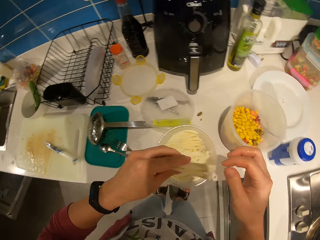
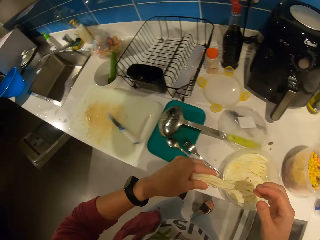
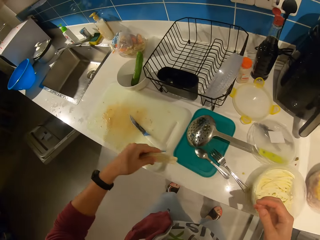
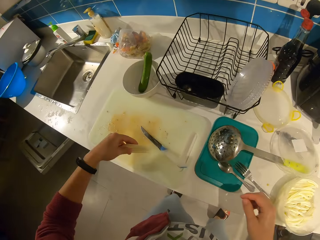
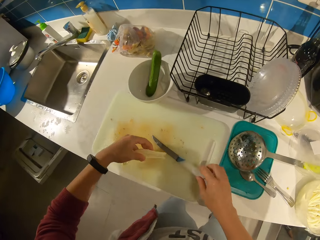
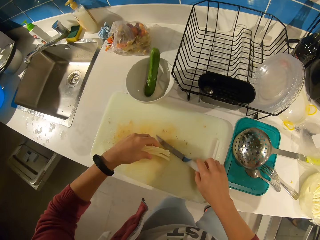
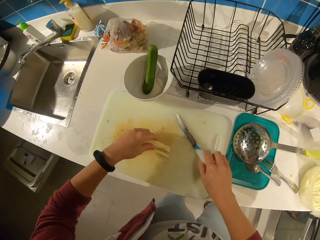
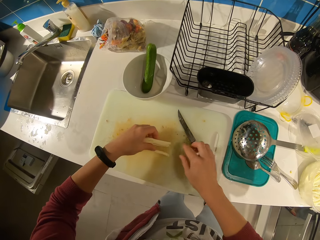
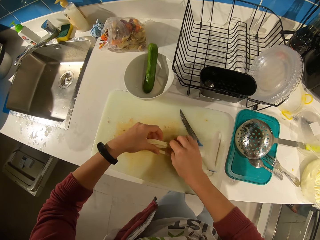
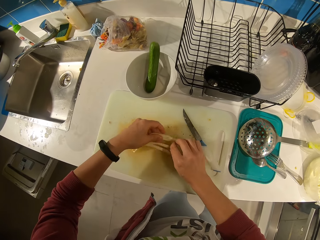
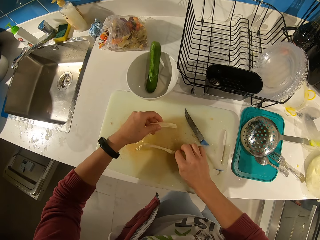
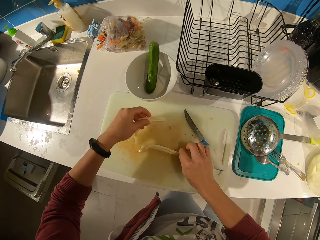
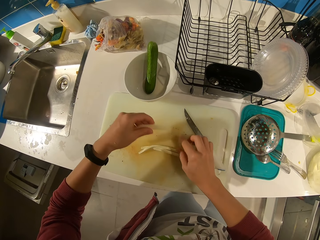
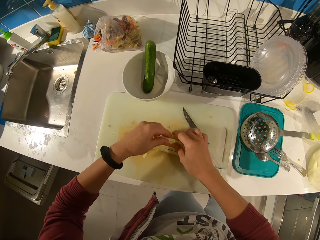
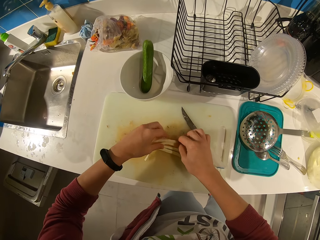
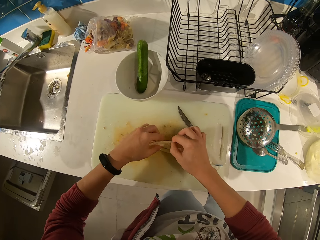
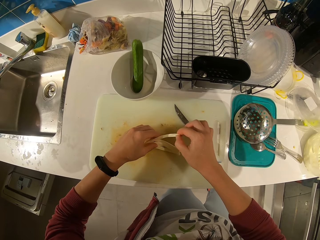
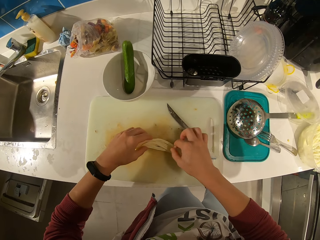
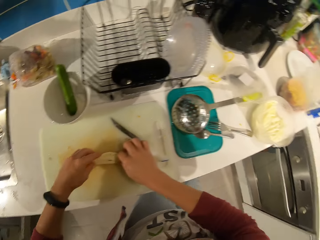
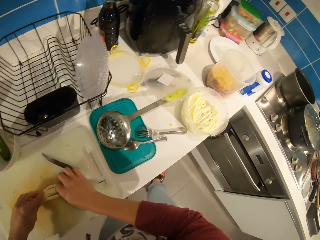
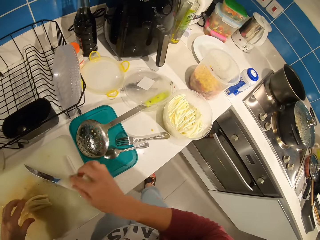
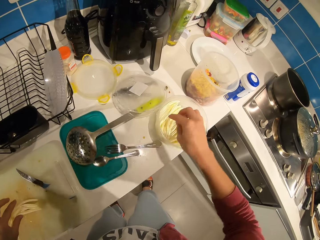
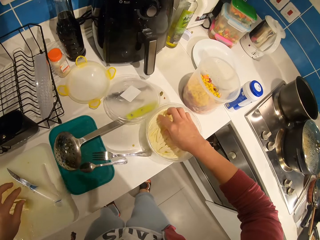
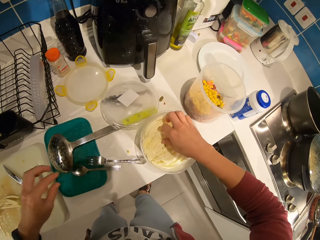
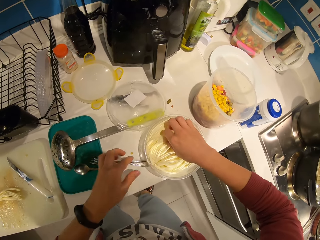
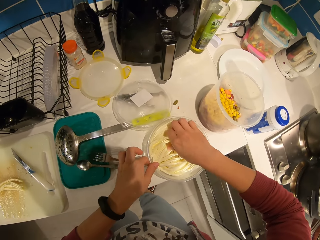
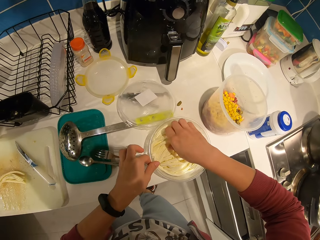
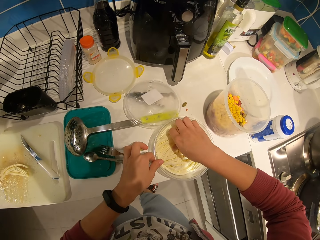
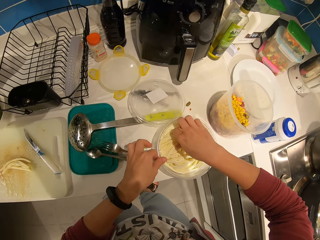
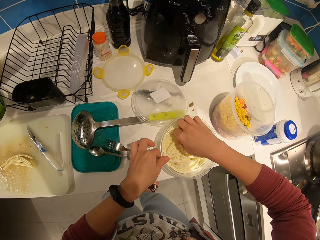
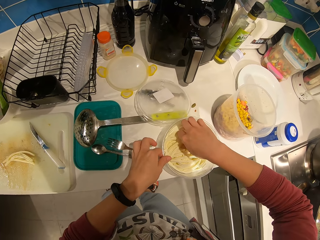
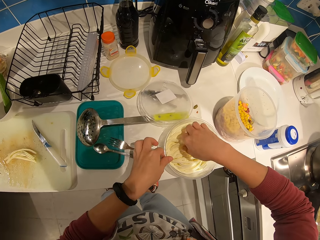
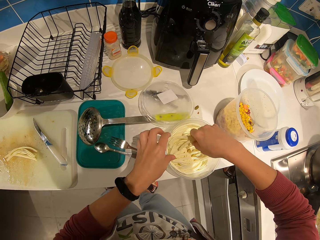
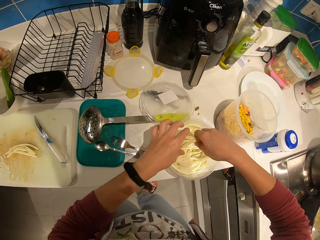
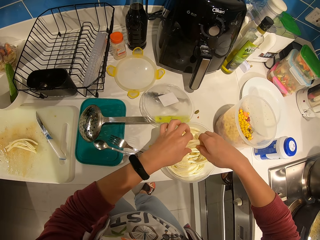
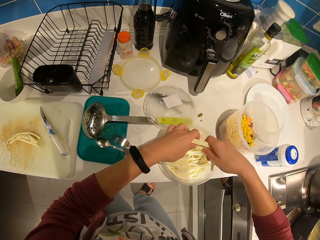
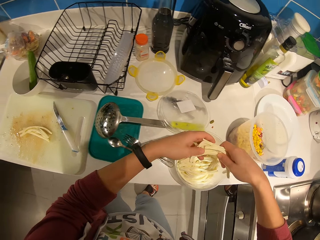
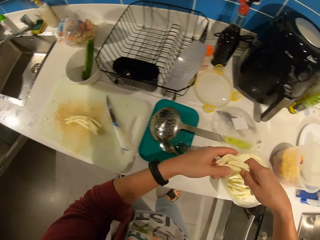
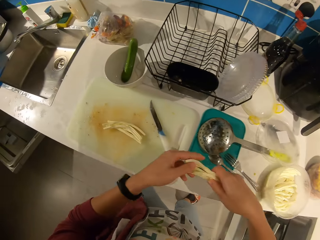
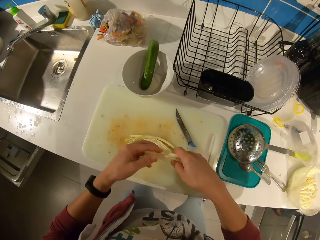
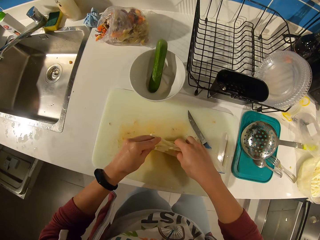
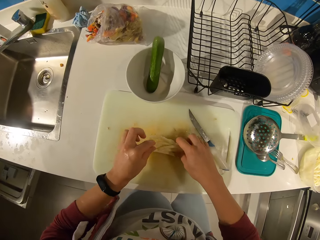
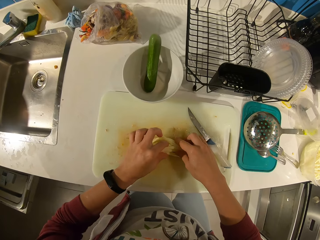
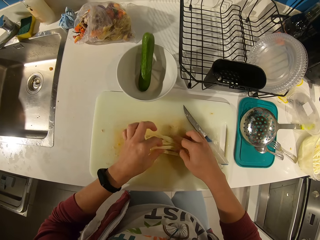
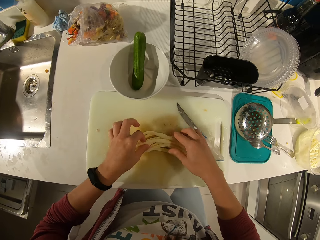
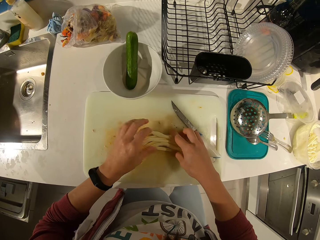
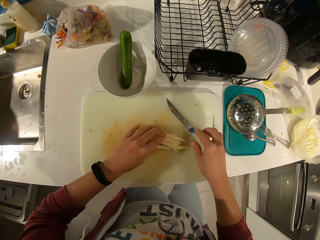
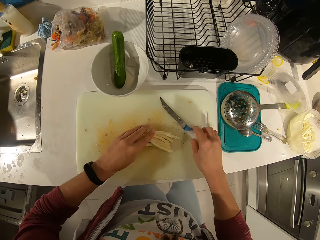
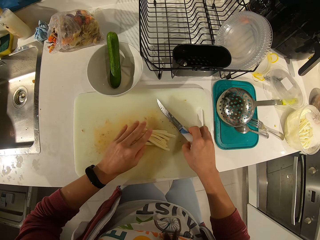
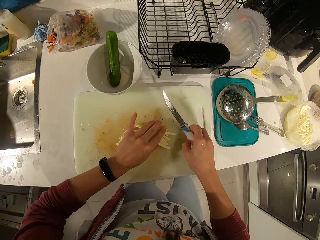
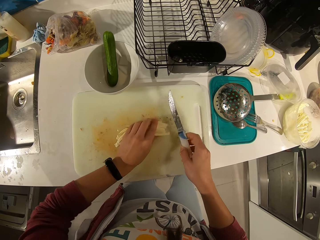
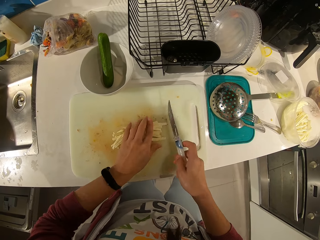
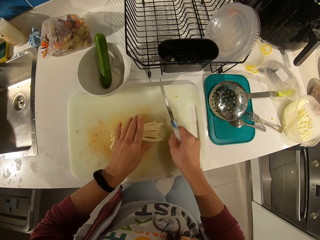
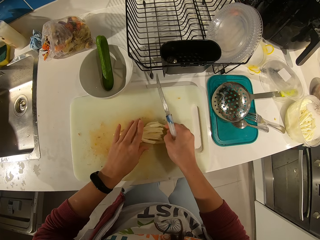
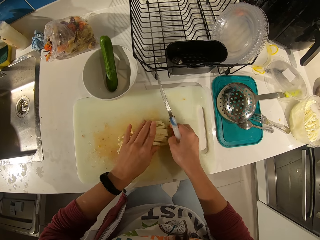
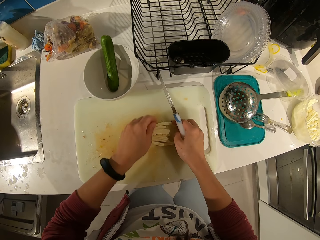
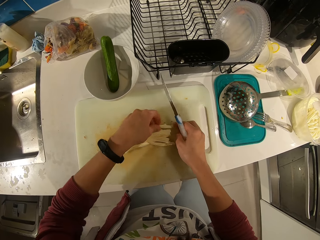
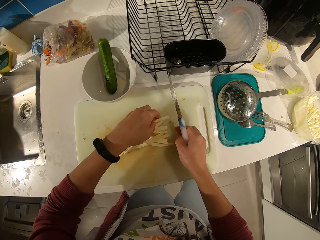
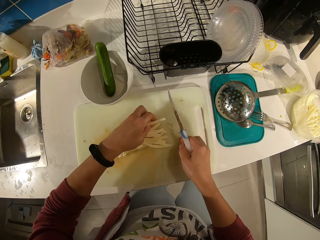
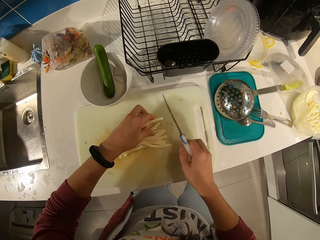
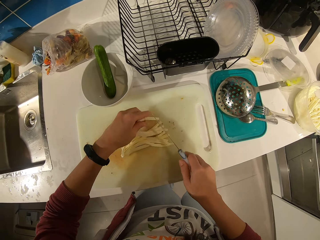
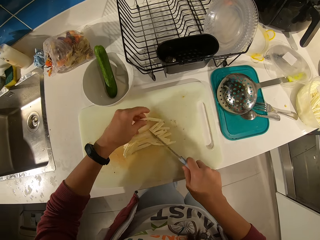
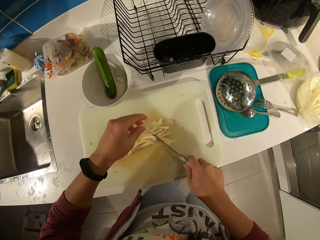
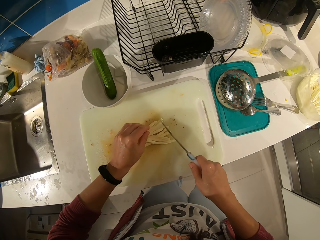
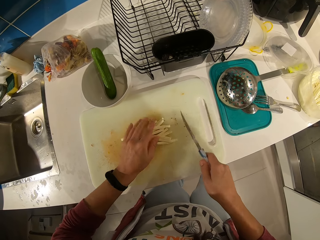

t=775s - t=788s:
The camera wearer drops the chips on the tray. They move the knife on the tray. They separate the chips. They arrange something. They pick some chips from the bowl. They drop the chips on the tray. They pick up the knife. They arrange the chips on the tray.

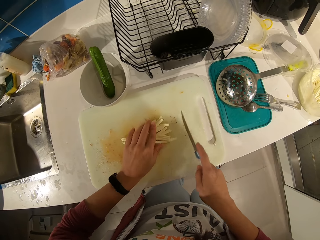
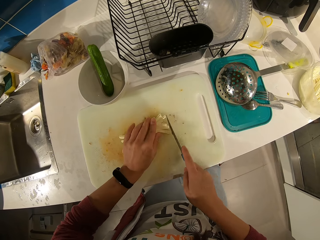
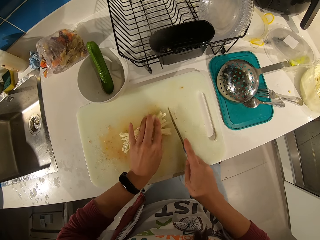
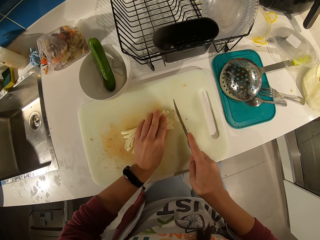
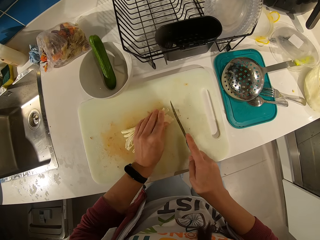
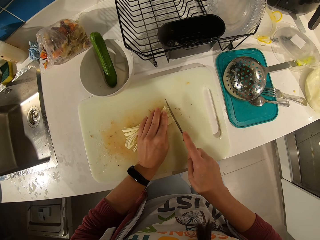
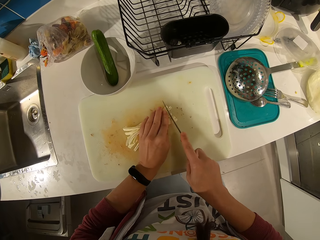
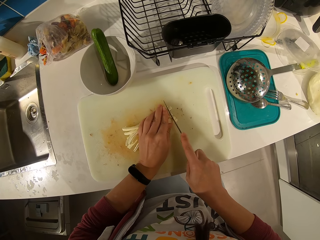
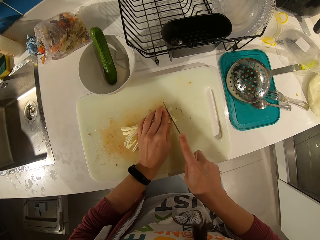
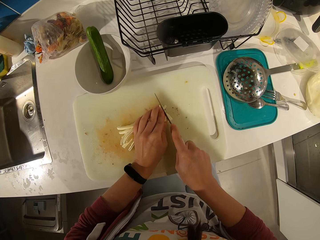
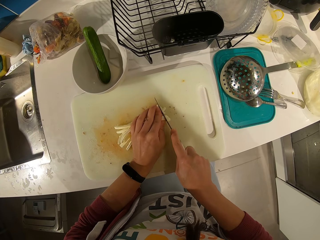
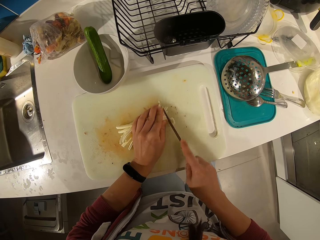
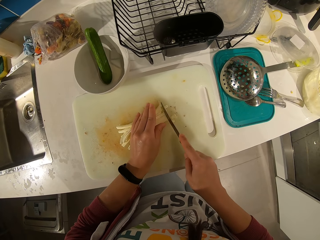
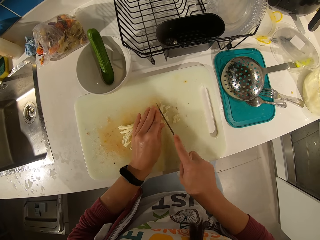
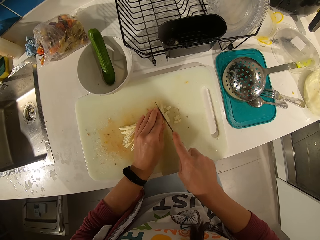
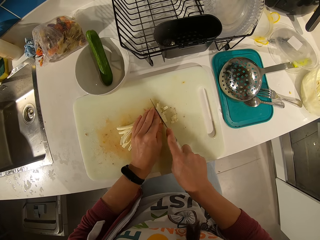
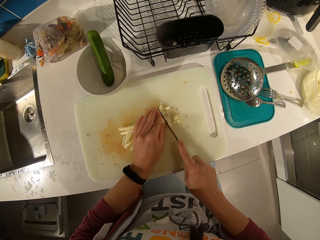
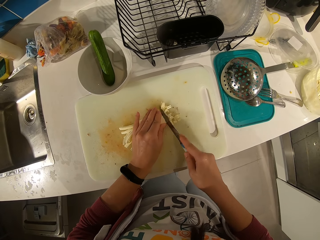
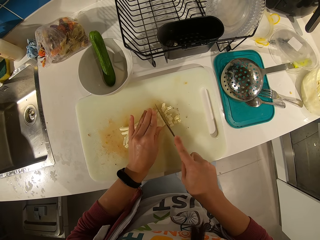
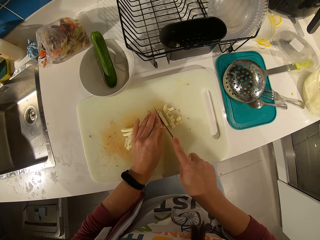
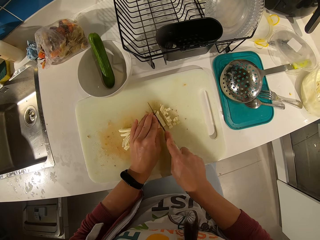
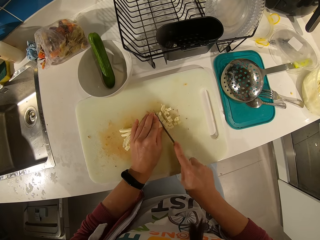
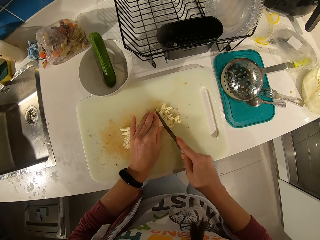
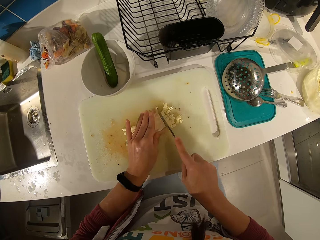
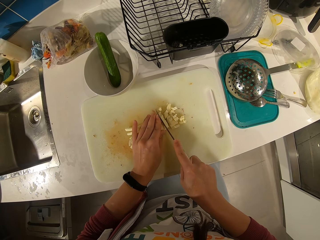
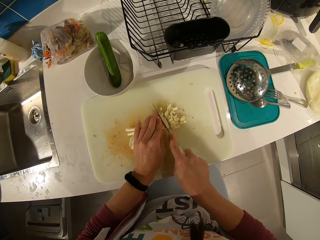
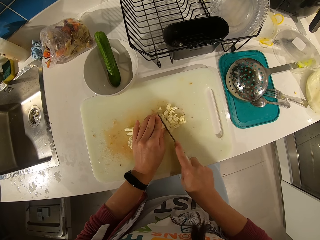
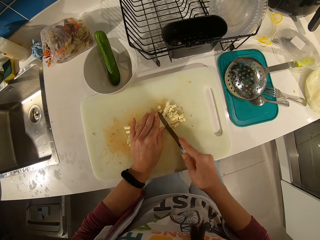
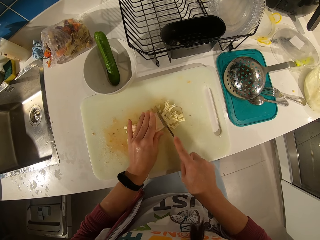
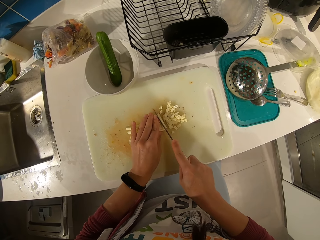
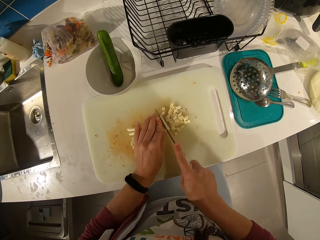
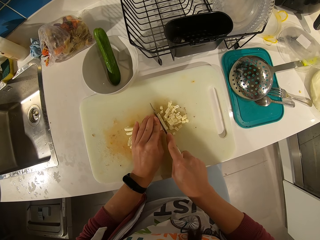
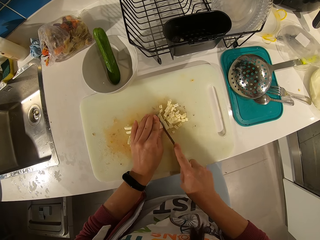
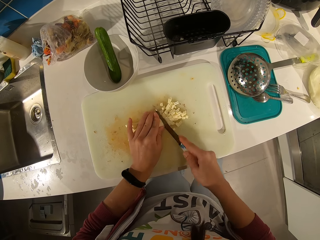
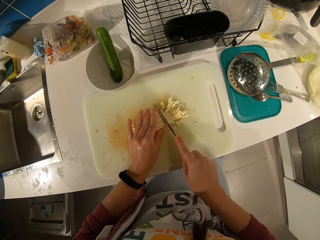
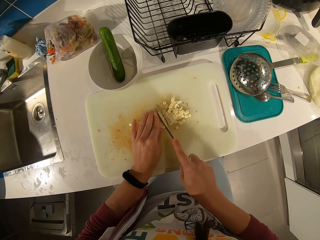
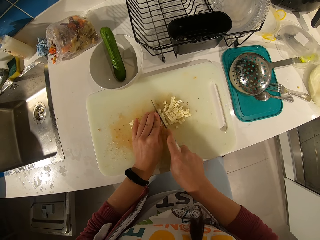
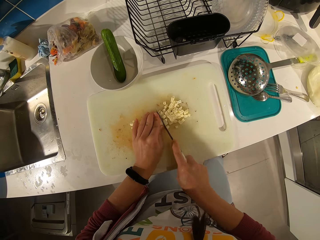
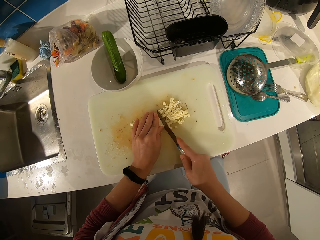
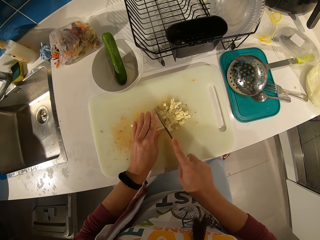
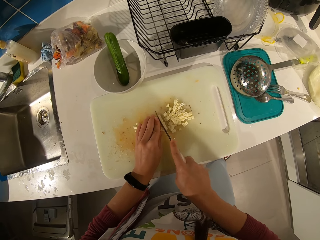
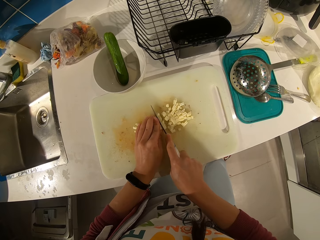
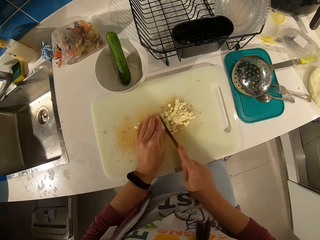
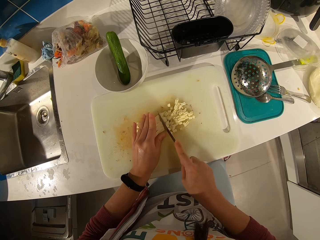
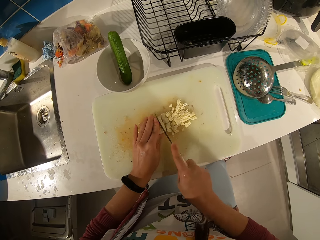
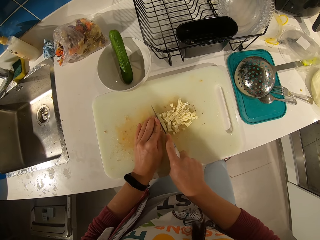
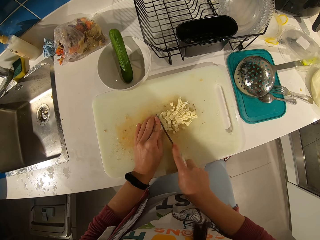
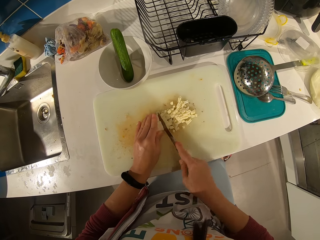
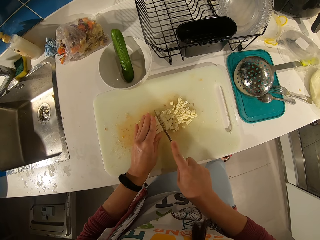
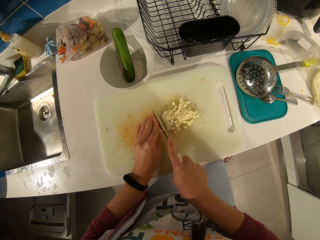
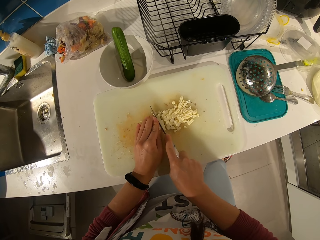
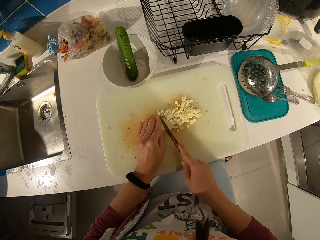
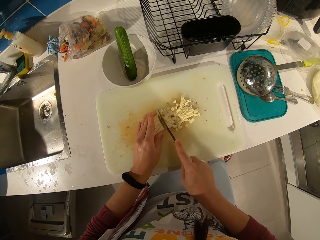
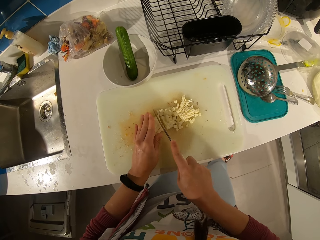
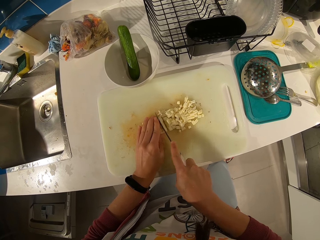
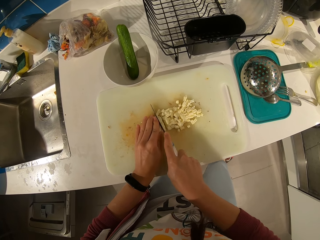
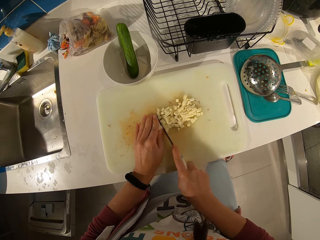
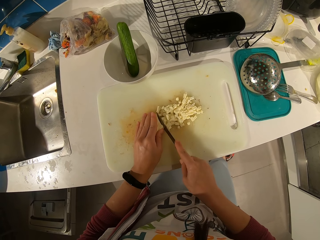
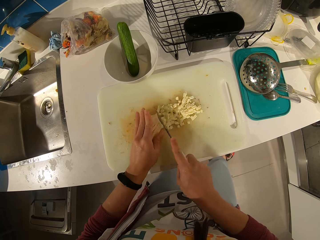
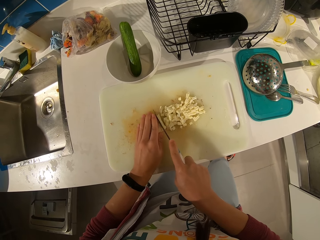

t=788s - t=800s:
The camera wearer cuts the chips.
